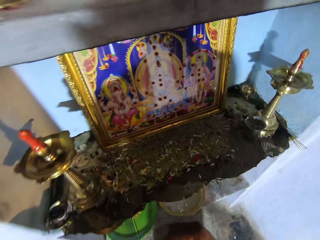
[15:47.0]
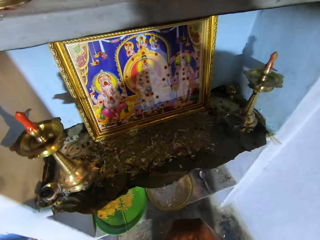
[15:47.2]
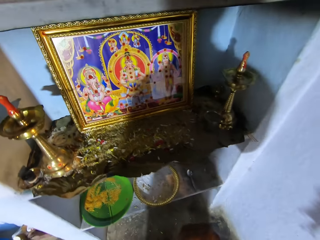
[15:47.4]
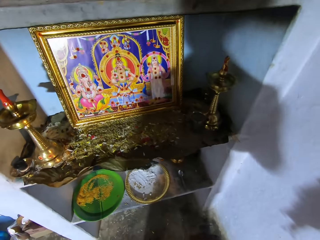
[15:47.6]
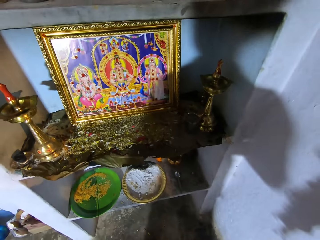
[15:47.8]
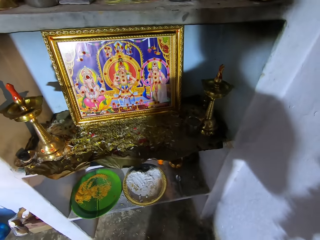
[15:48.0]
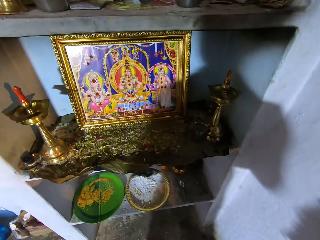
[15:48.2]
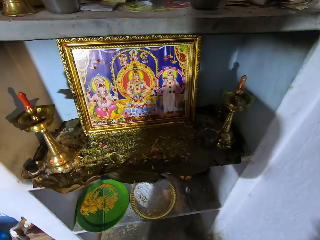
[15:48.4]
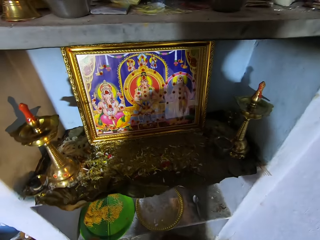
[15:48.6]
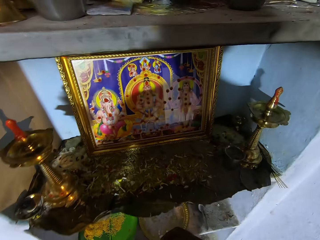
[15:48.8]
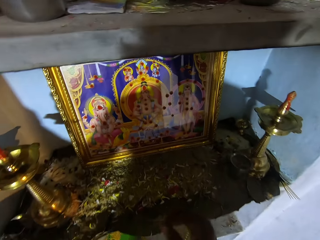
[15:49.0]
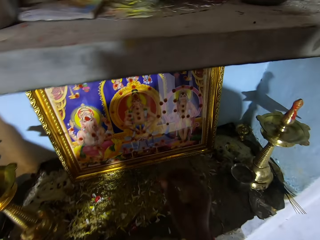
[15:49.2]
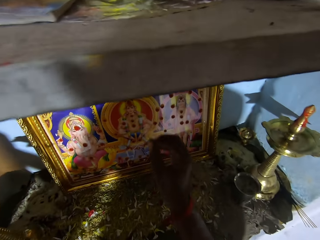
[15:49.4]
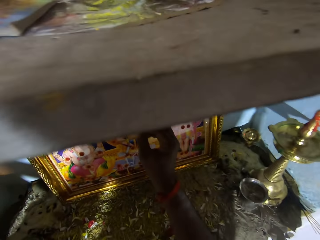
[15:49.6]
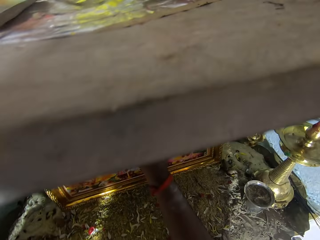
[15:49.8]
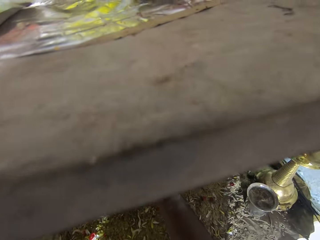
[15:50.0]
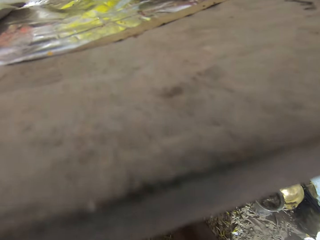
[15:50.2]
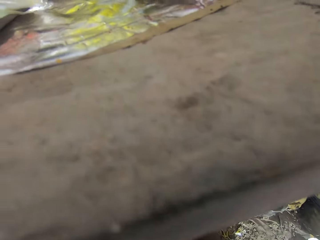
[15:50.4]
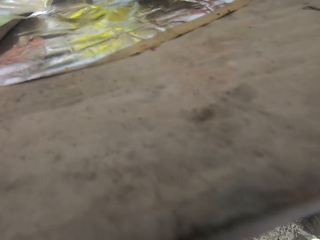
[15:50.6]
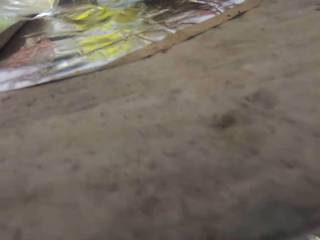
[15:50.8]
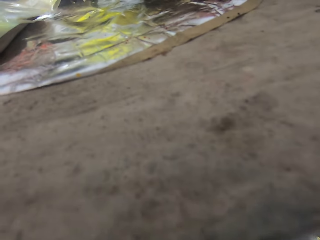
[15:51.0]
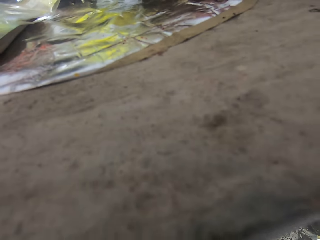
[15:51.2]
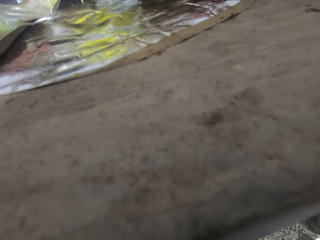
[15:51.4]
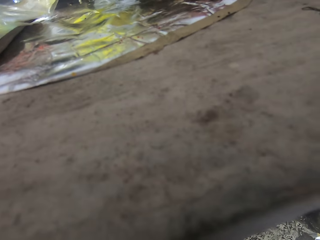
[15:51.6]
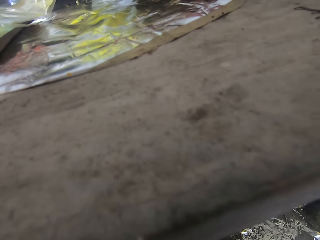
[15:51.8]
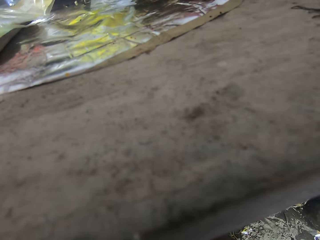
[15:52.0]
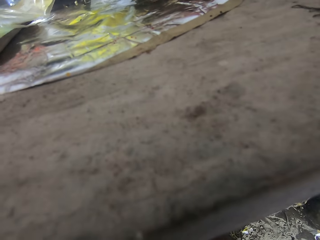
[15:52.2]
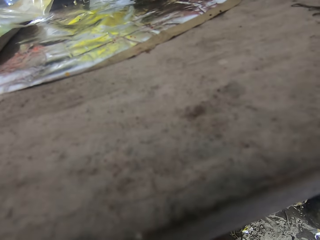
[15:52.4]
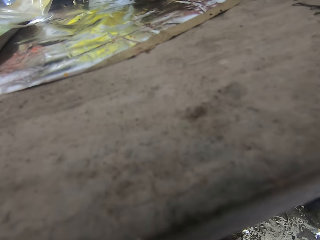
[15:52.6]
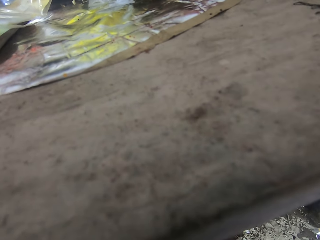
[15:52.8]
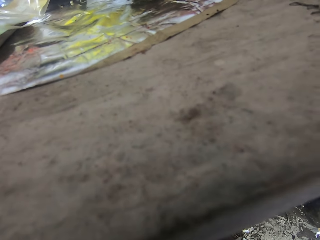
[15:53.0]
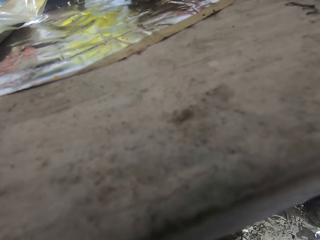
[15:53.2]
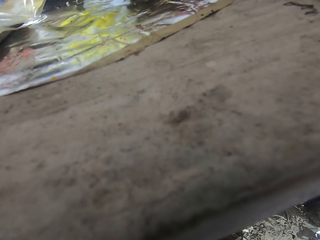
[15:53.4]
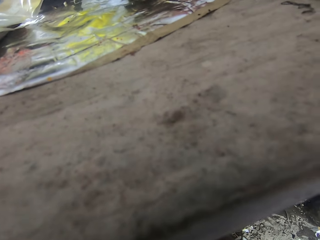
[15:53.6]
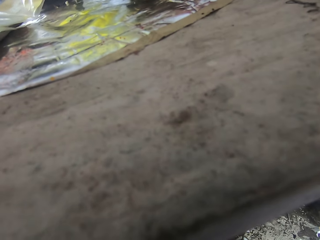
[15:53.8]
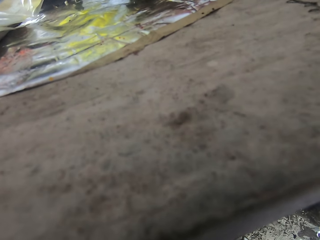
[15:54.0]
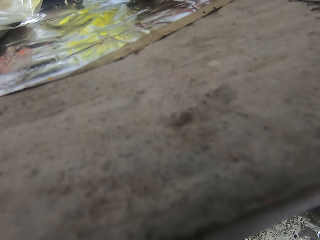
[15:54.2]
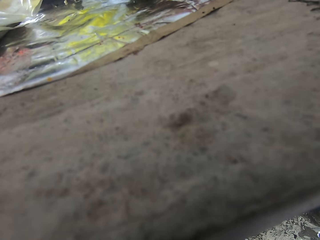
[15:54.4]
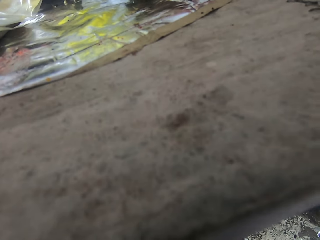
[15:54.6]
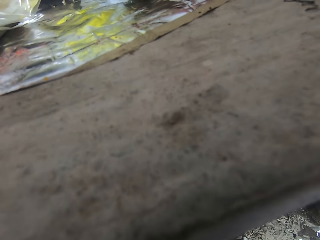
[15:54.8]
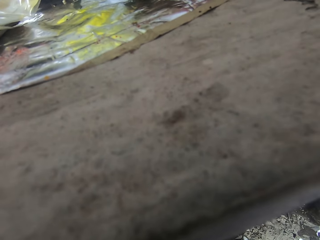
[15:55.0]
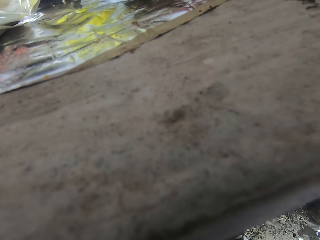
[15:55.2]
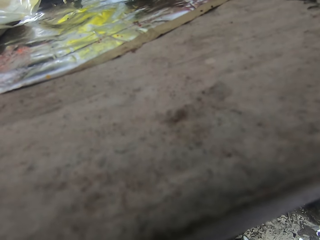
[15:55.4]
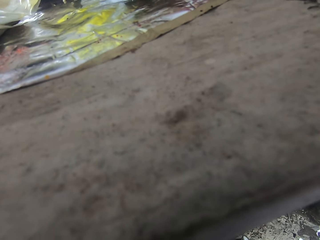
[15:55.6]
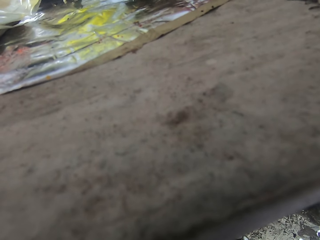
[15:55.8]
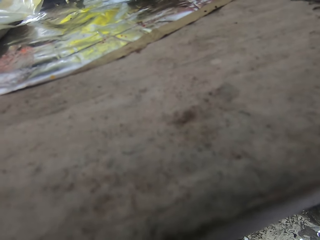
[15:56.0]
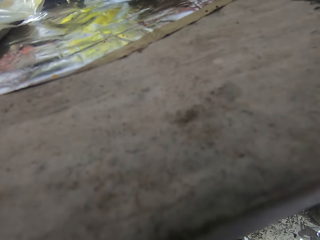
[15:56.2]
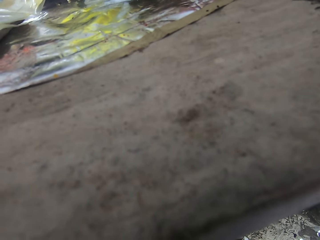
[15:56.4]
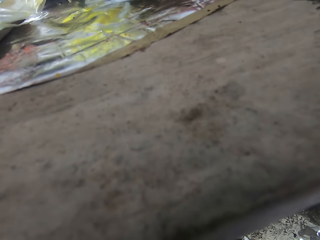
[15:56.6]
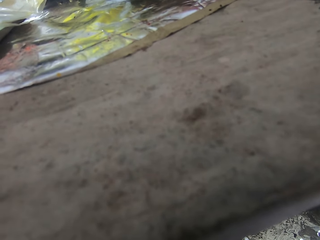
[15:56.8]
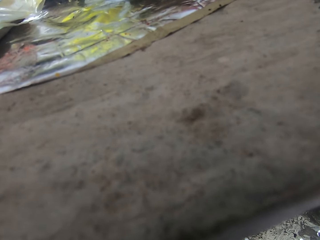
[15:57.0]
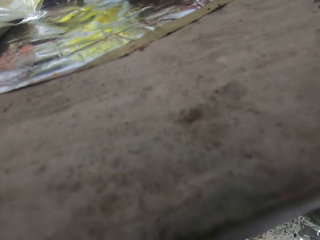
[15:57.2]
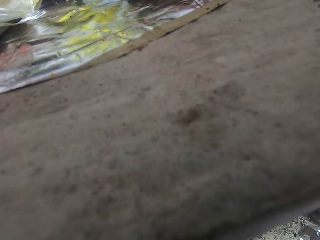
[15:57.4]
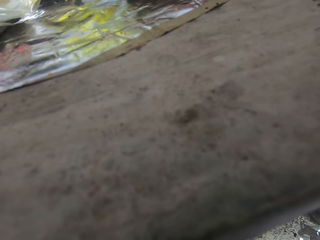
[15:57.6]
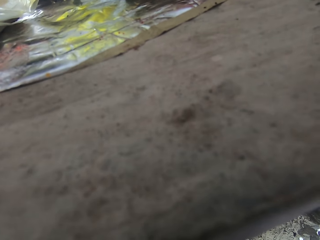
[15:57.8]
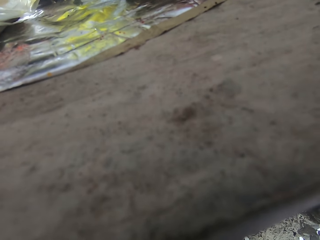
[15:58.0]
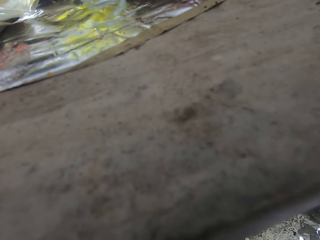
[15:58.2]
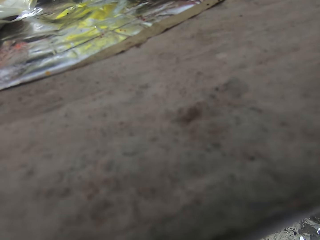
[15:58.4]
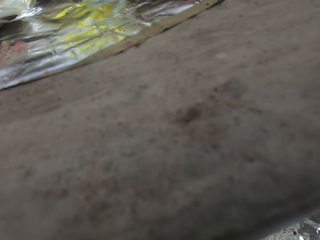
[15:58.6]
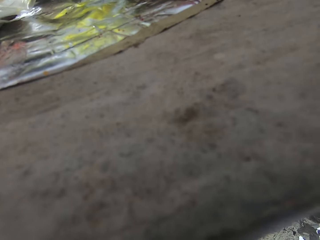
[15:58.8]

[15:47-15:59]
The camera wearer looks at the painting. They look around.

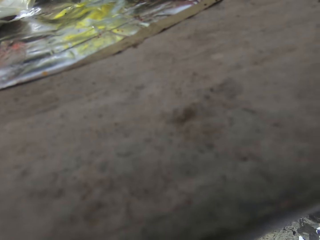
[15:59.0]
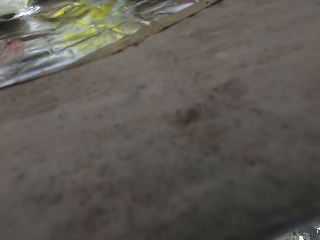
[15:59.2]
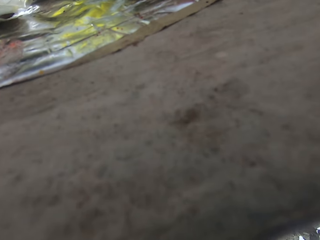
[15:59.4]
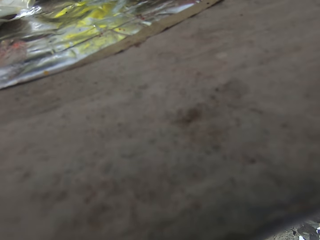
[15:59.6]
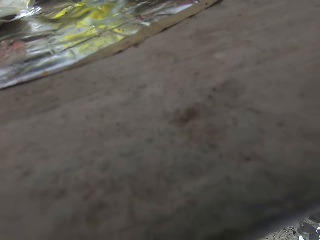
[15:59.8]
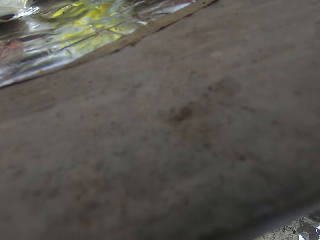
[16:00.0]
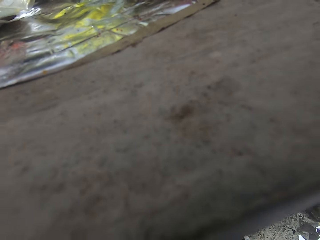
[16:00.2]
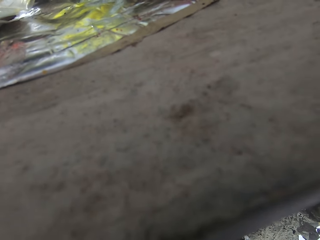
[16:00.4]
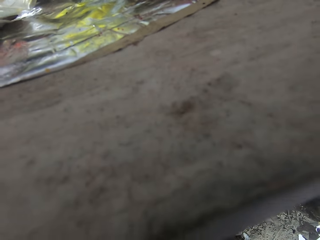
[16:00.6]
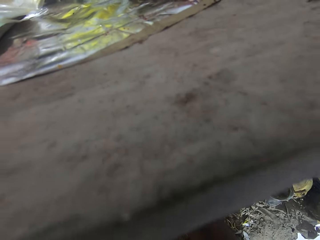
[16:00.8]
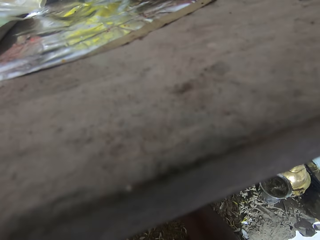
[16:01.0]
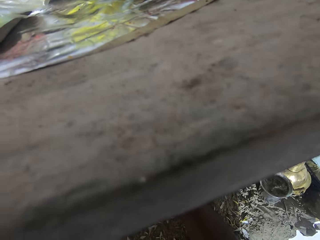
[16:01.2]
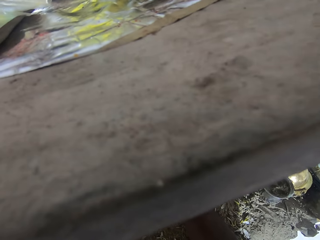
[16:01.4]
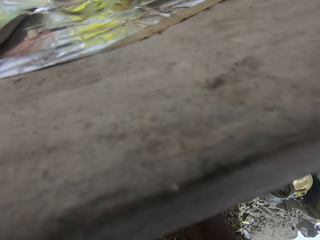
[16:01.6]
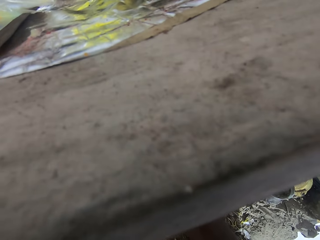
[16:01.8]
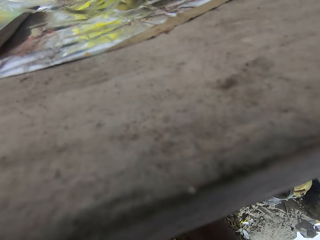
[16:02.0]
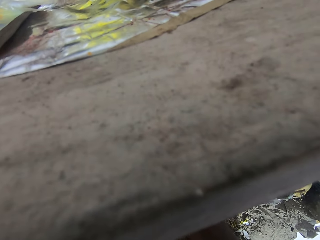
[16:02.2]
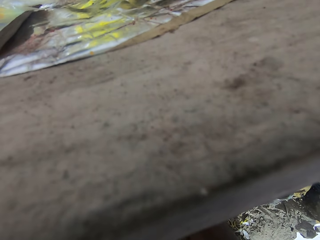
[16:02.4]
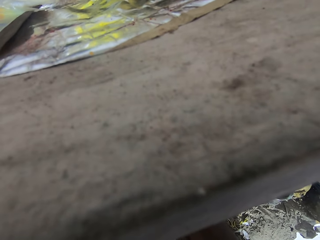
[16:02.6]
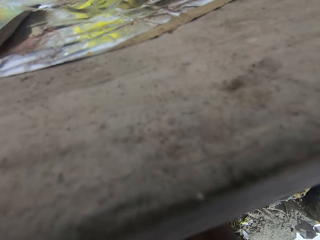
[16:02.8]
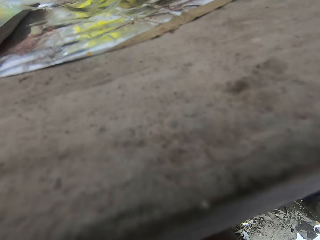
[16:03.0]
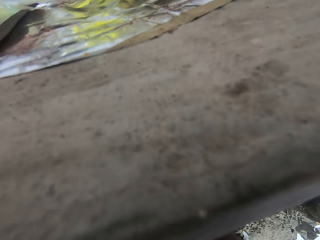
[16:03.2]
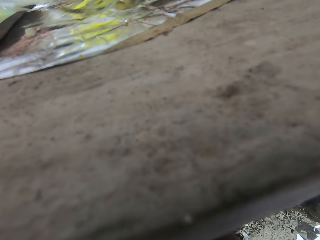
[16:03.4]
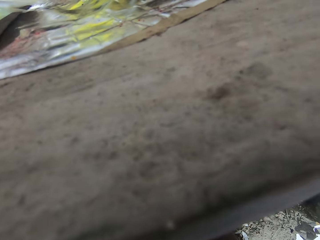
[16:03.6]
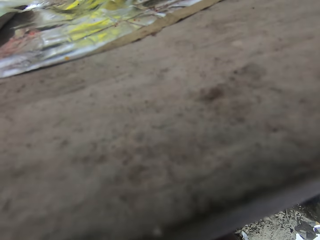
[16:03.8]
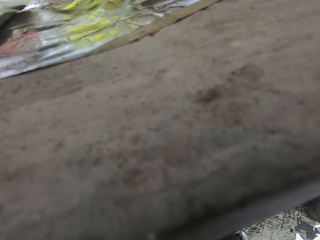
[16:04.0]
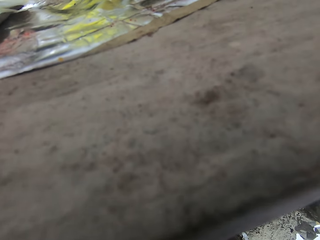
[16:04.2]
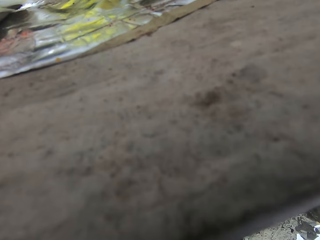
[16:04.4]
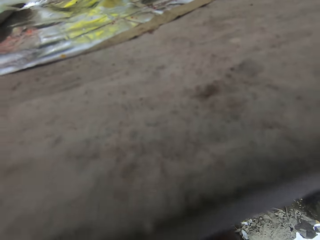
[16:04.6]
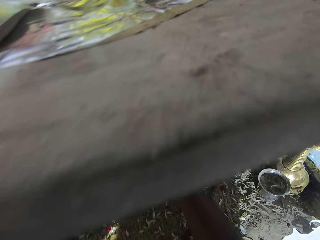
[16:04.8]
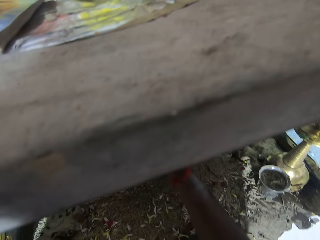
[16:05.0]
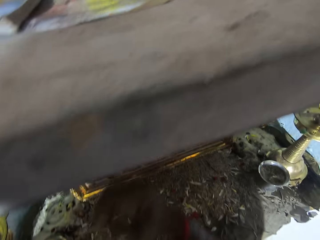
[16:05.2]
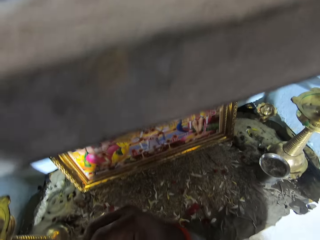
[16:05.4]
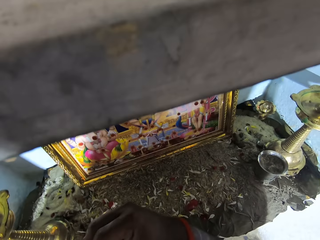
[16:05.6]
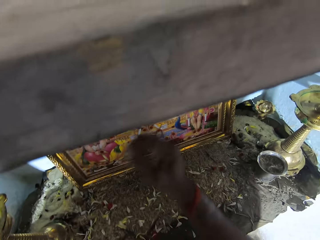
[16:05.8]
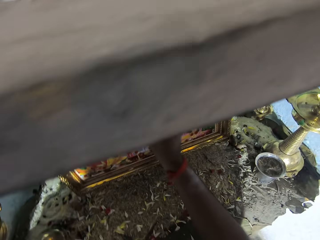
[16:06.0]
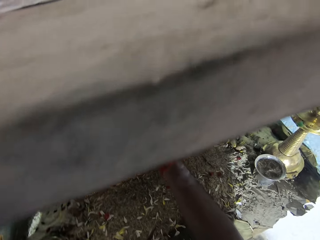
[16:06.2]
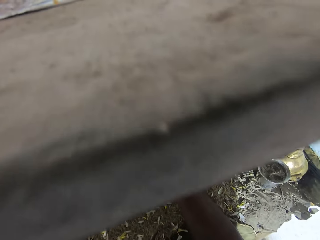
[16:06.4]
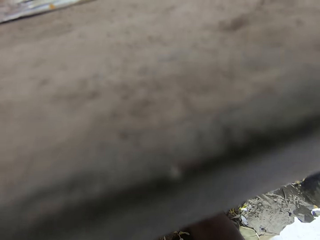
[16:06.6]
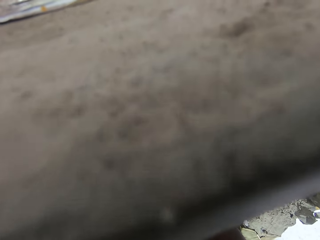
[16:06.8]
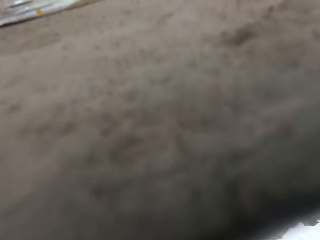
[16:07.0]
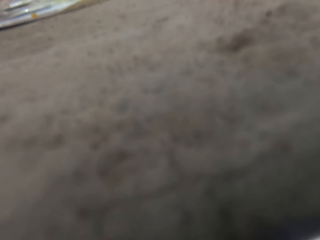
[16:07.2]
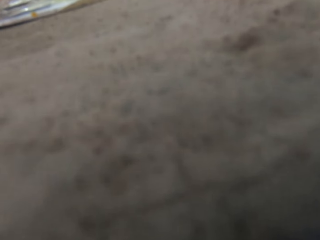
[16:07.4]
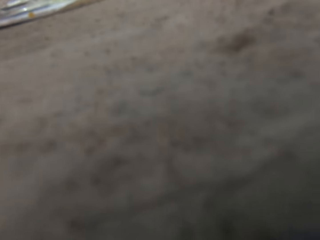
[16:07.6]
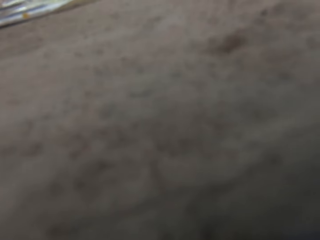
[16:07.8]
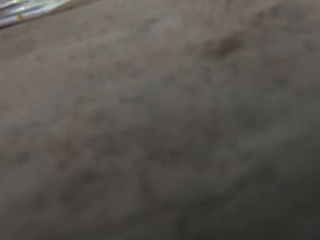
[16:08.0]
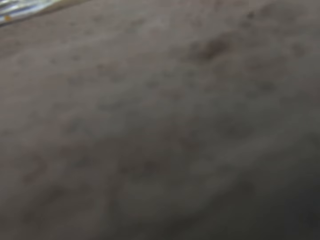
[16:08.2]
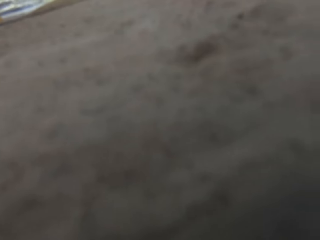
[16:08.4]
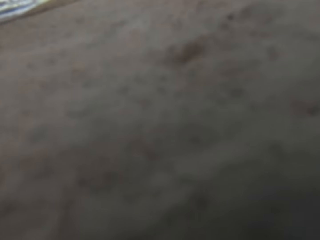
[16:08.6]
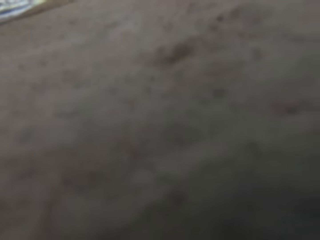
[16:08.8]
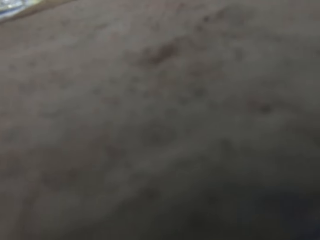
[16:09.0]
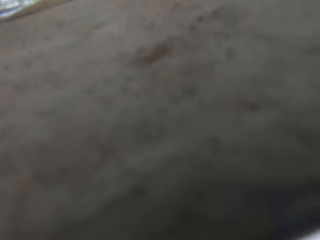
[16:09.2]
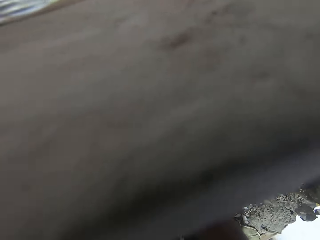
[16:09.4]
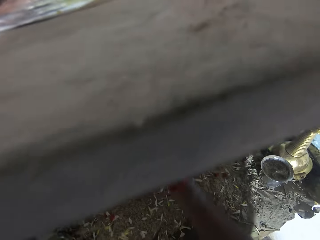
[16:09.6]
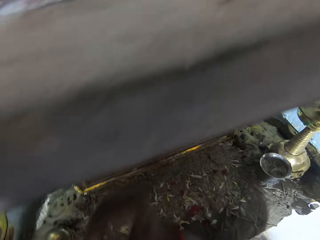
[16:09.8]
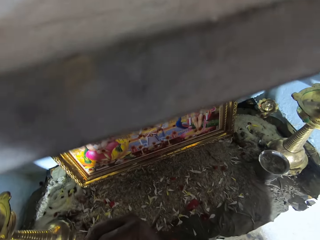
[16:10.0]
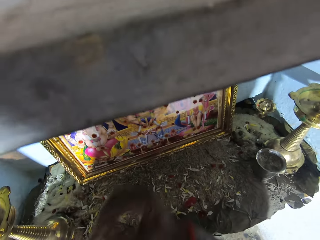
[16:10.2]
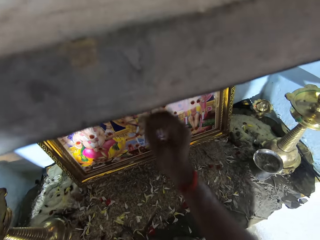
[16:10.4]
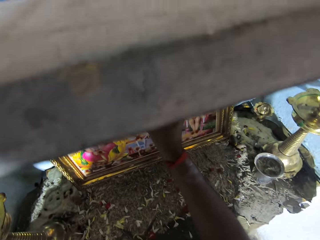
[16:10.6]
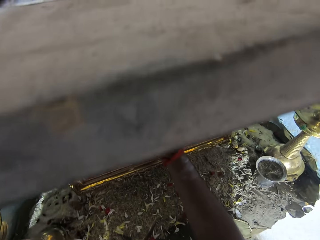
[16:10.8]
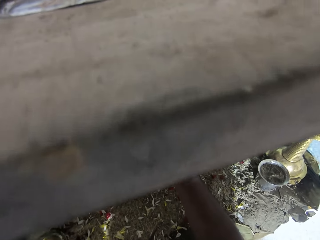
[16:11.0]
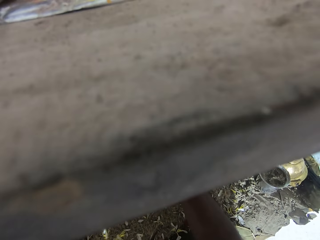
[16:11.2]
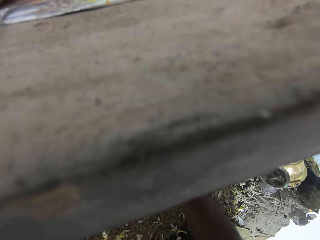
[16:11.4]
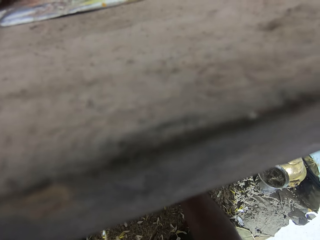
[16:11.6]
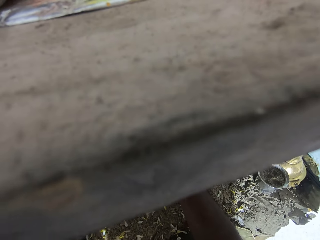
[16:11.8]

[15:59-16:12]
The camera wearer looks around. They move the hand.
